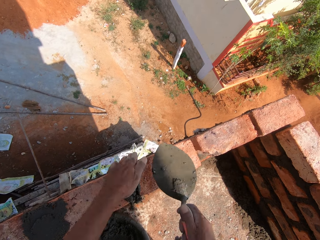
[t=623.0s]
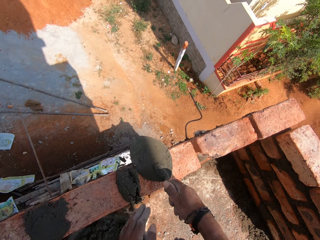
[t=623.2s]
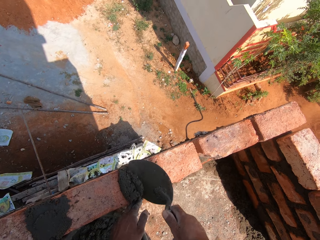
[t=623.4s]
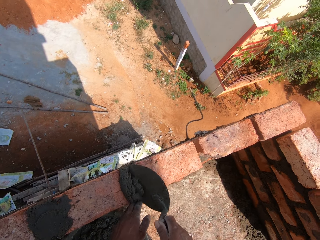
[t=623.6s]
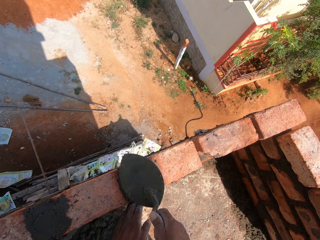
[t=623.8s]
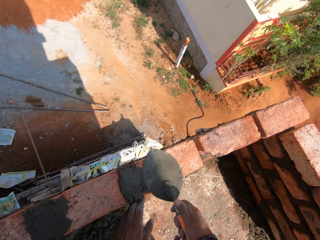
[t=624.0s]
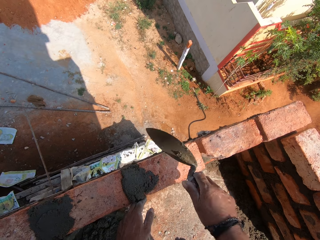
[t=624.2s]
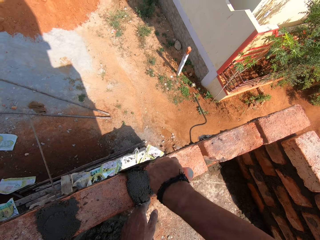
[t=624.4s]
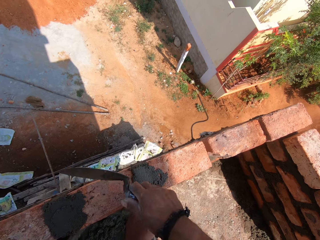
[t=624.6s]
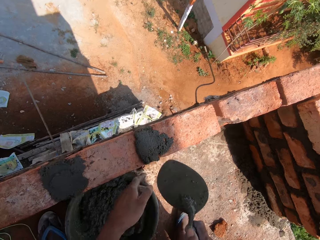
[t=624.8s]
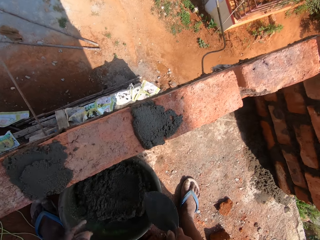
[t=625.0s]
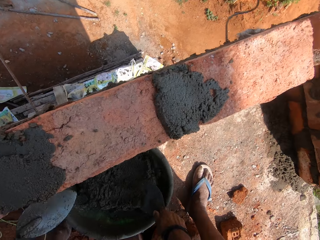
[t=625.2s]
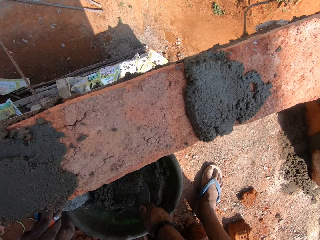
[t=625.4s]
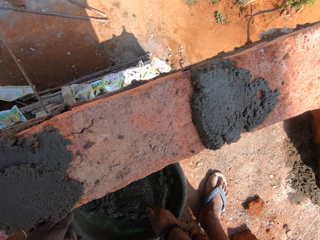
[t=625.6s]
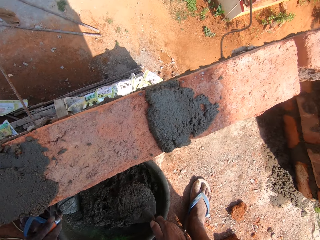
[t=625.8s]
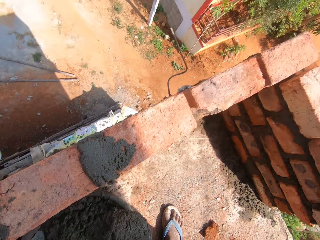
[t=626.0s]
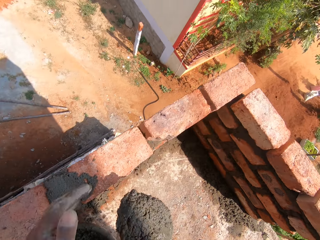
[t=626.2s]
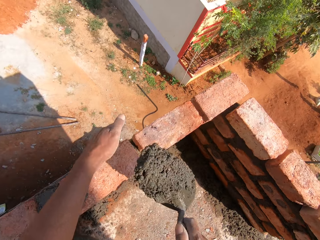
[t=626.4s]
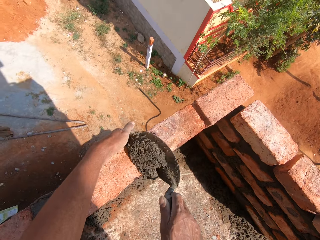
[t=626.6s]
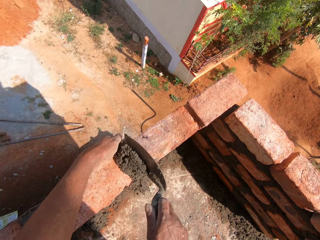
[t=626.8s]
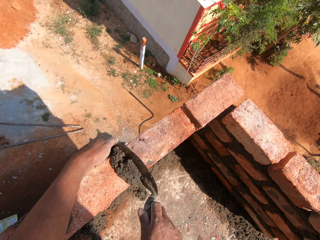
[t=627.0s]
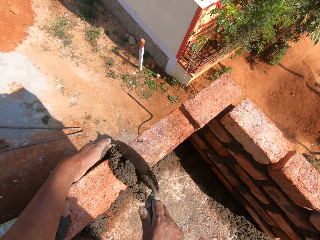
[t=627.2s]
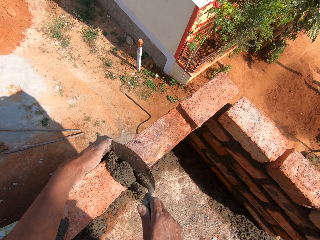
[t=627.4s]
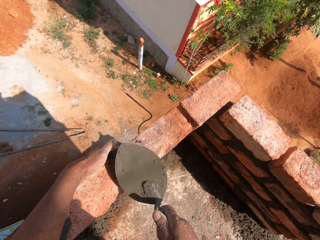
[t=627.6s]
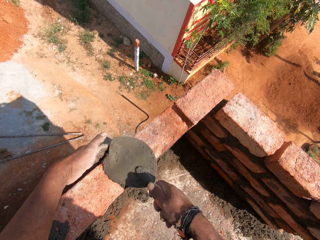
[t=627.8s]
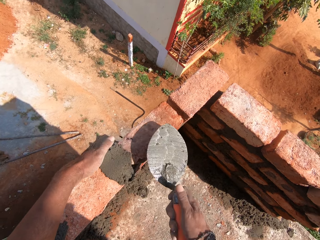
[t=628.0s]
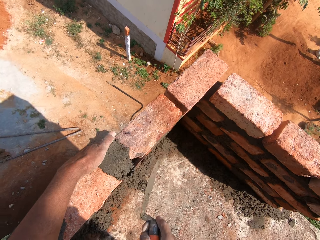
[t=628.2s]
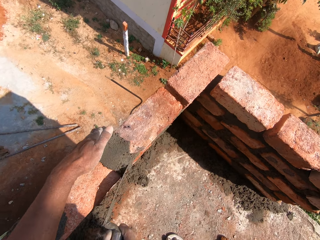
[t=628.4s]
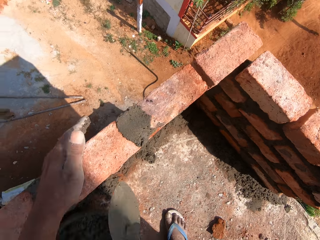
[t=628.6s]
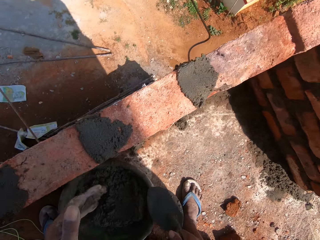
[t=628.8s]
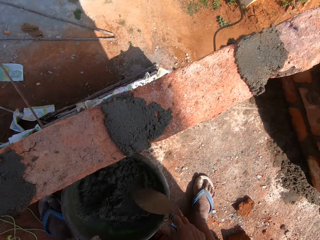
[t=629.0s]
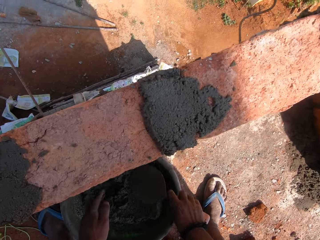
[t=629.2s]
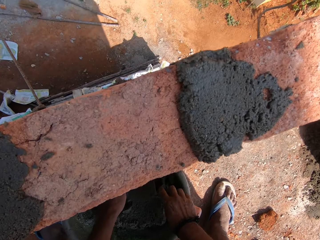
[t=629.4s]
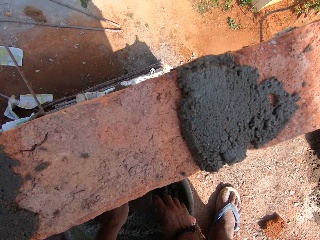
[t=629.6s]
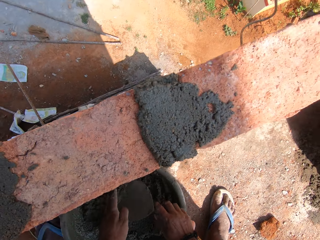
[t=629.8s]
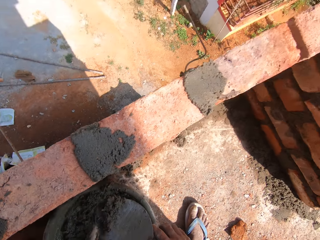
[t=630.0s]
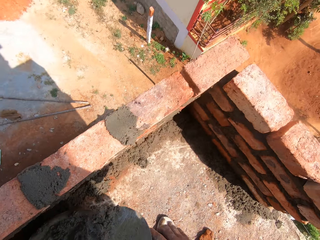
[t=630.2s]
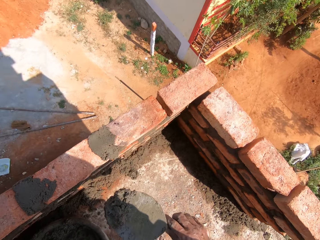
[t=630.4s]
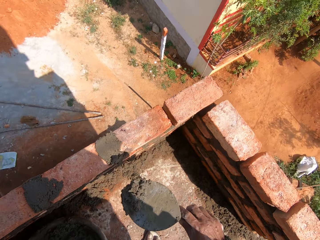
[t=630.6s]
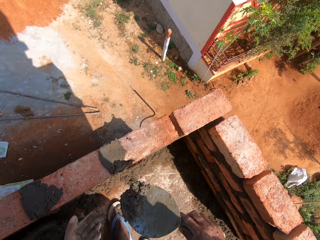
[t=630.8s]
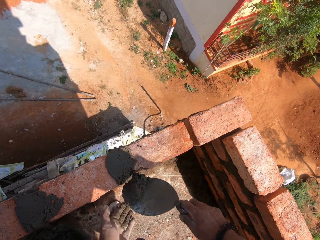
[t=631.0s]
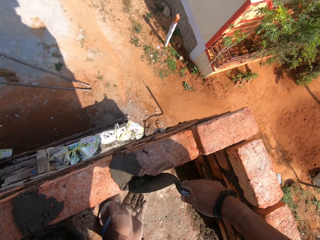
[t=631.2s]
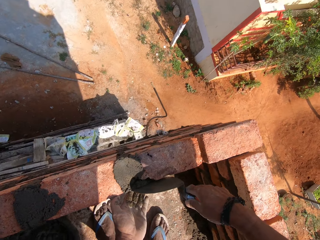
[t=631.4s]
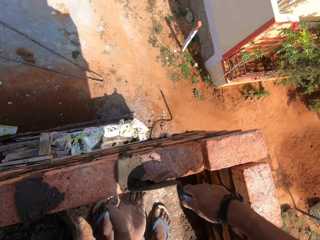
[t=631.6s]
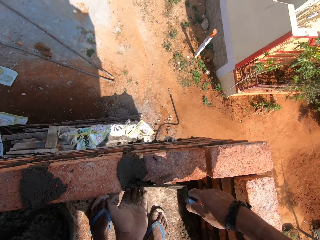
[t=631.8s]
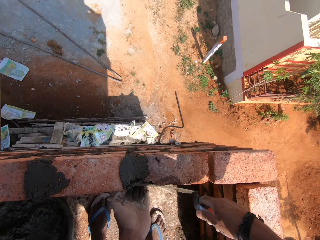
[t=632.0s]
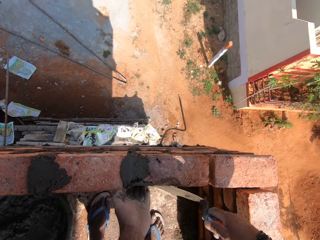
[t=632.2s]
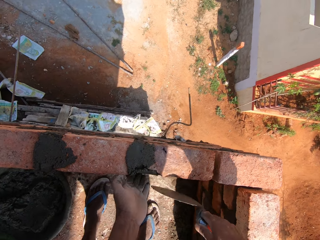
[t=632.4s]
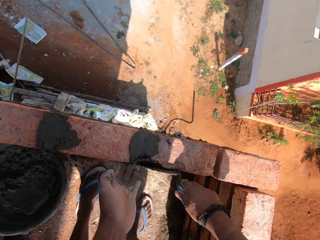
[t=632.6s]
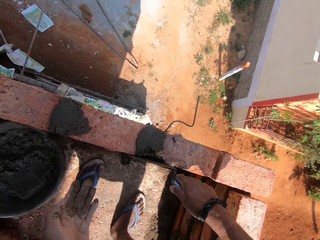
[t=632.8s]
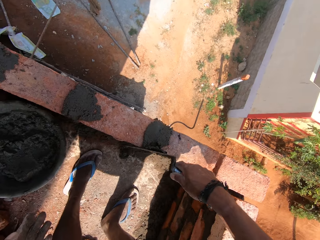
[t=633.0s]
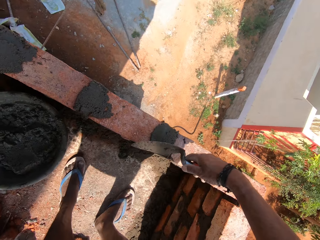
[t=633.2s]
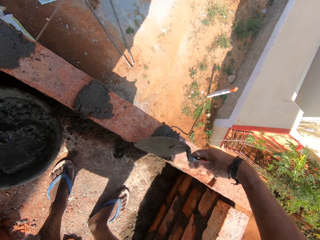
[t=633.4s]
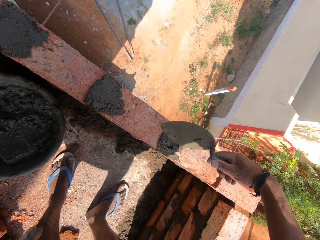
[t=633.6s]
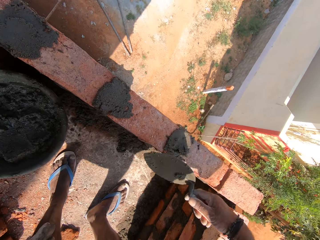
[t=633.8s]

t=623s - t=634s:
The camera wearer smoothens the concrete or sand. They chop the sand. They scoop the concrete from the mortar tray. They place the concrete in the bricks. They scoop the concrete from the mortar tray. They smoothen the concrete.

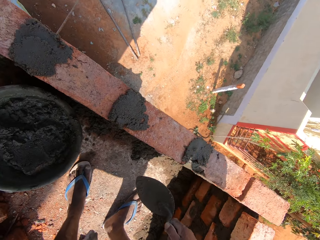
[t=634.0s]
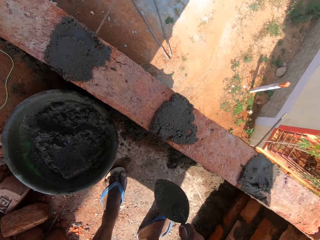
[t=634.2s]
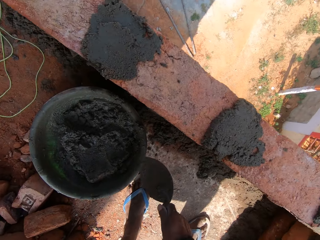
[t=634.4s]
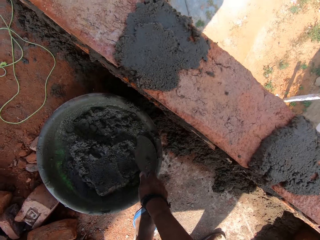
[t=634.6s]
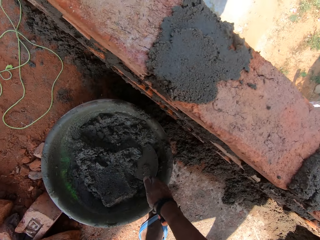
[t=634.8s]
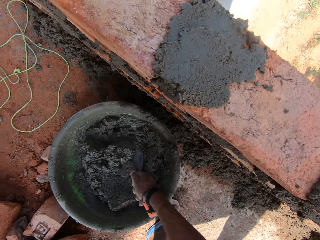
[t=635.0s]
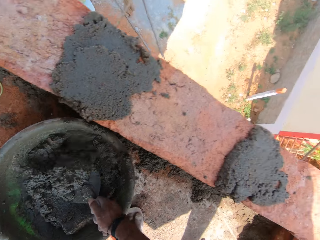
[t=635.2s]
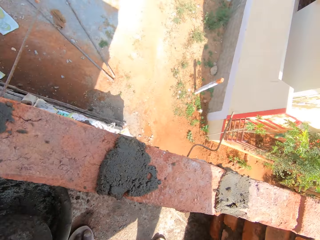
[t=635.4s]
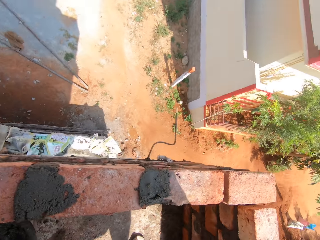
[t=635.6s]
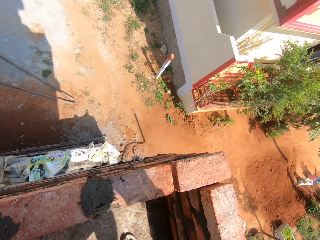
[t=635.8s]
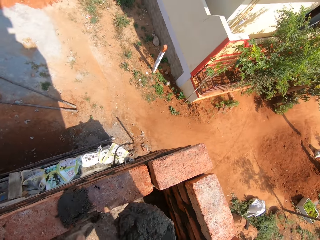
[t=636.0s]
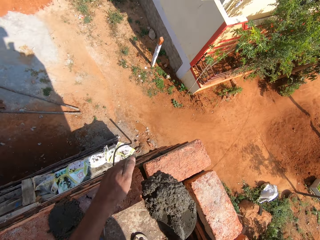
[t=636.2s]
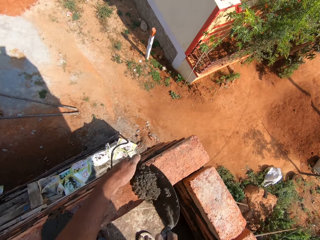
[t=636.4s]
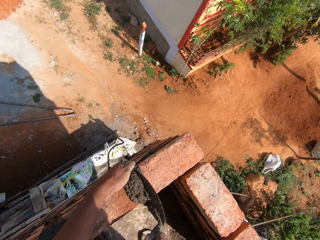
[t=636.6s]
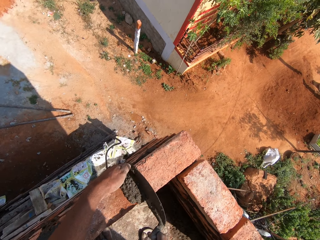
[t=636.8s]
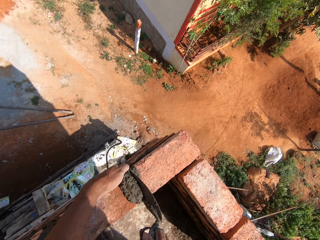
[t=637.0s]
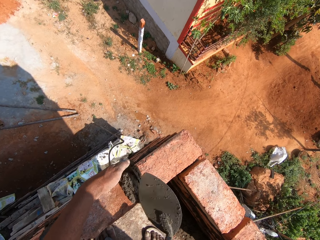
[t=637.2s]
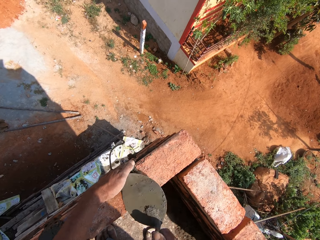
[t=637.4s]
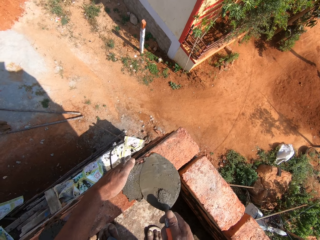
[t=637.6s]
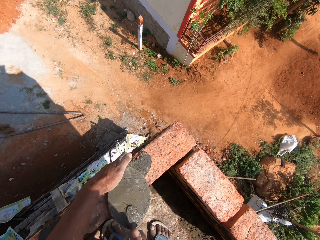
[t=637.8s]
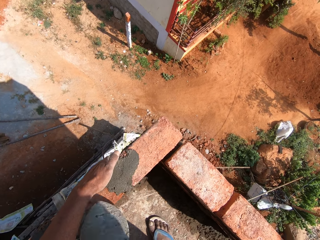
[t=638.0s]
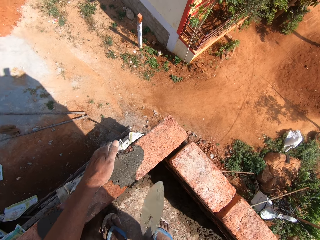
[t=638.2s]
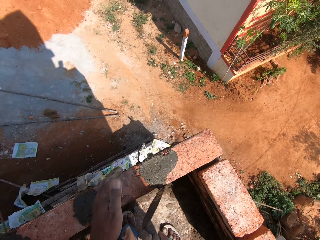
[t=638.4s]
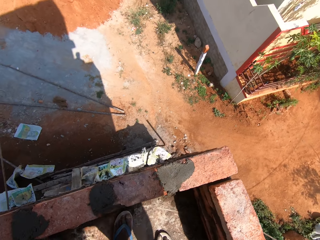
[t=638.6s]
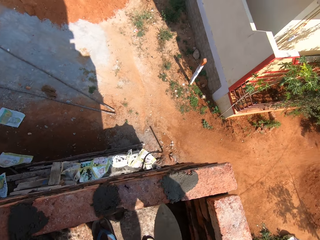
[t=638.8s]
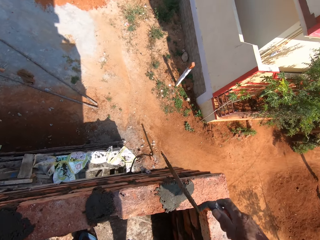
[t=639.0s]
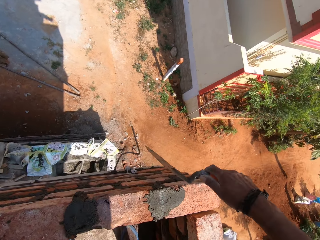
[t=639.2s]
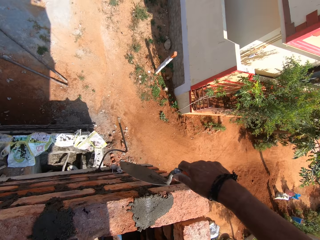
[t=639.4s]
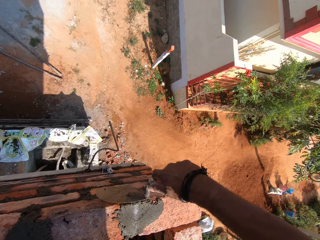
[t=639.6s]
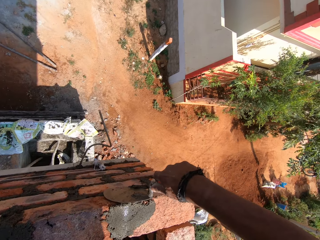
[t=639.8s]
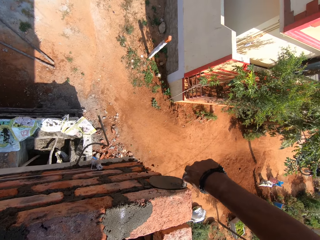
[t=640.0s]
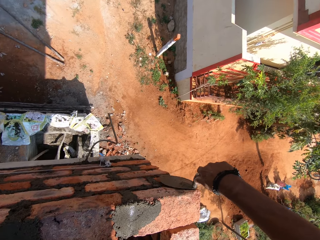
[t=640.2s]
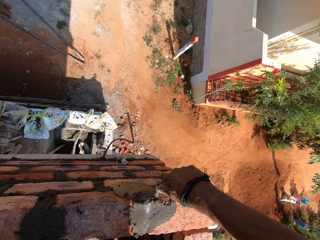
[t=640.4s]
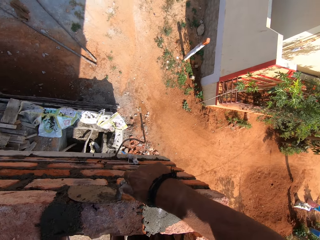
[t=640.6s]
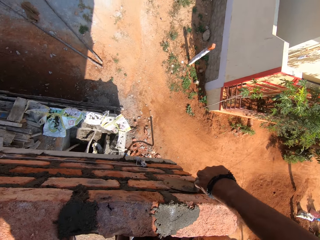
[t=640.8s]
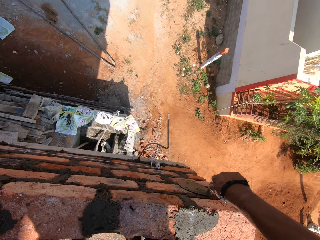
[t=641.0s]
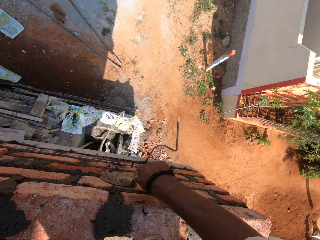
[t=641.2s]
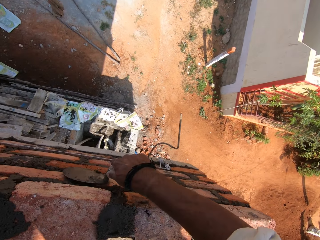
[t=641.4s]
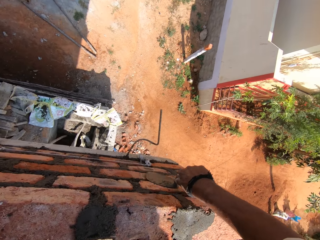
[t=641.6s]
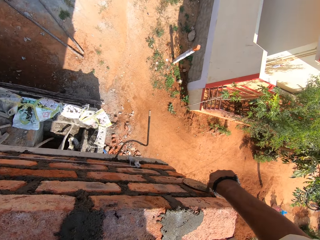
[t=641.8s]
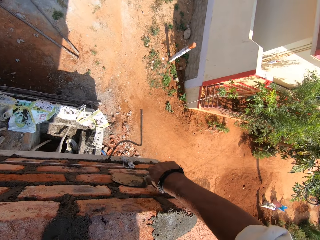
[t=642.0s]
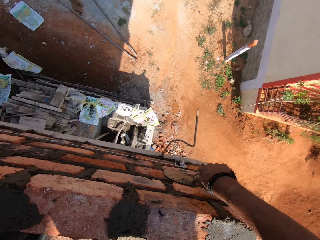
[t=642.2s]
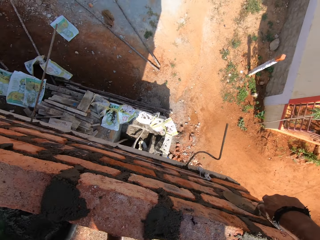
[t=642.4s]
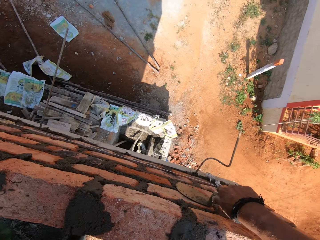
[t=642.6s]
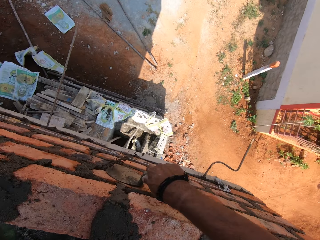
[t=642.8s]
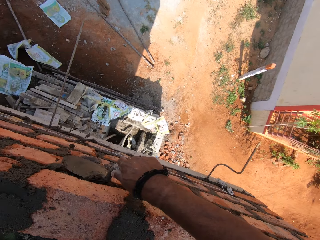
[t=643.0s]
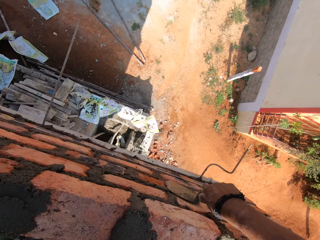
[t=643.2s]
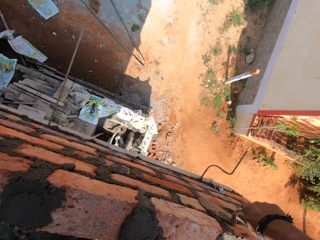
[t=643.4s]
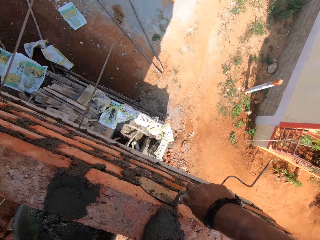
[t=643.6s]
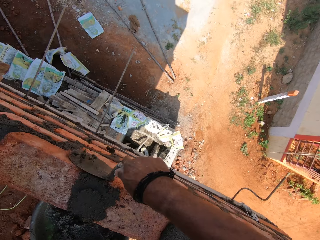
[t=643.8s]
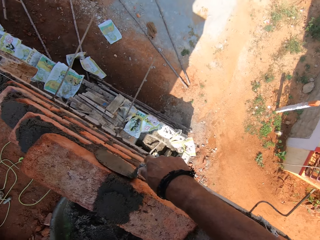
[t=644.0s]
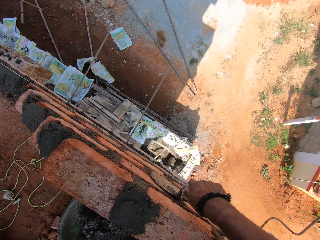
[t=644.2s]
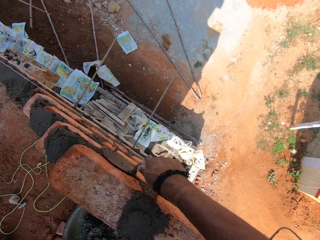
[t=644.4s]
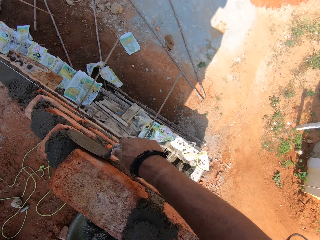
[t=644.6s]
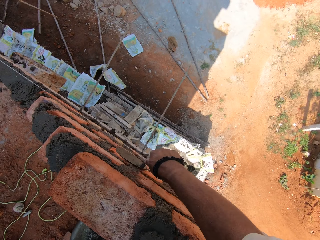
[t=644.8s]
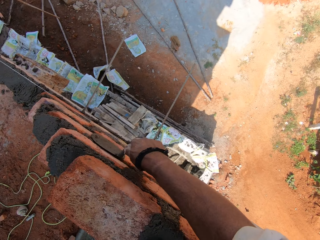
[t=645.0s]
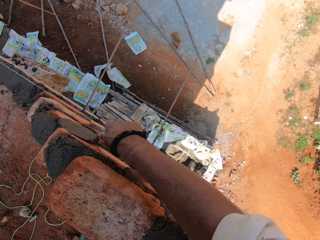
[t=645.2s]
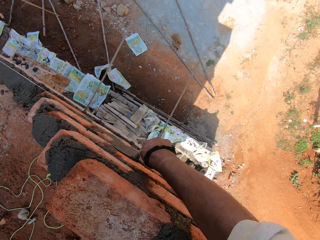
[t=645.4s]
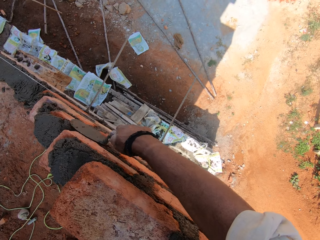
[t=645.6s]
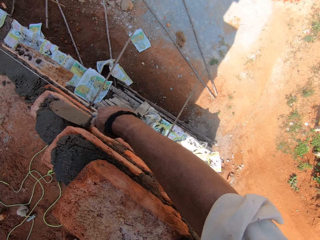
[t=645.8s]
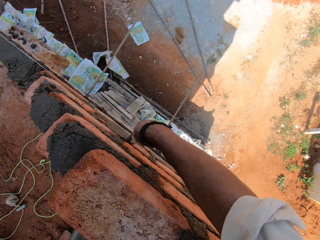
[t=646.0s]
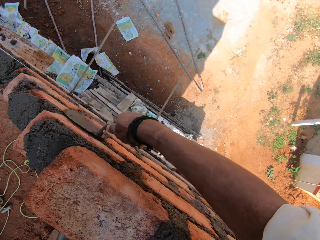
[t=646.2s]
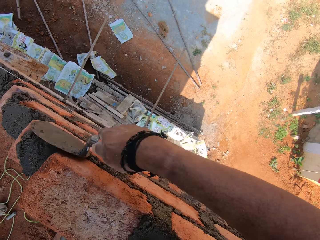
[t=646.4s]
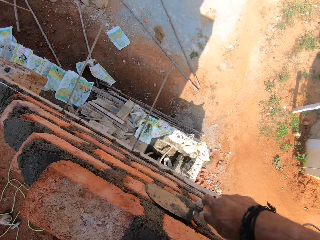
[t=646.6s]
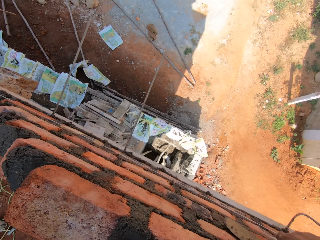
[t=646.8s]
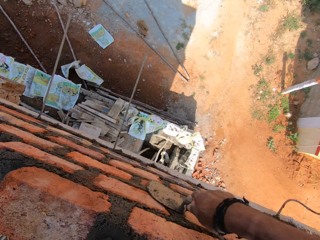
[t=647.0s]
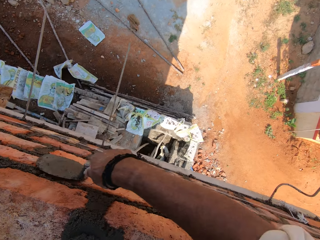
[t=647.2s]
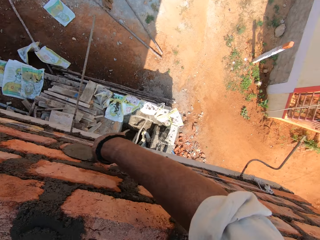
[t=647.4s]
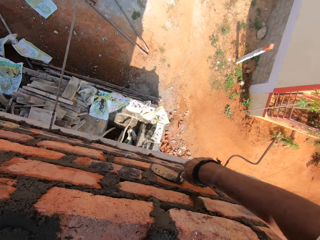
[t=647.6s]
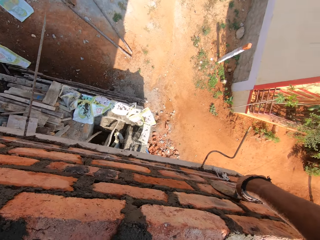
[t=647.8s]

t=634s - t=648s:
The camera wearer scoops concrete or sand from the mortar tray. They chop the sand. They place the concrete in the bricks. They smoothen the concrete. They wipe the concrete from the bricks.
